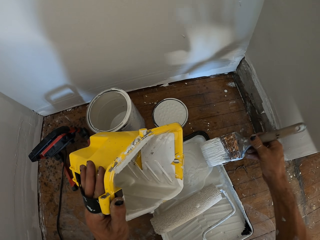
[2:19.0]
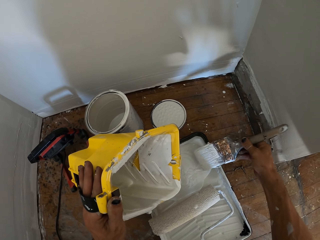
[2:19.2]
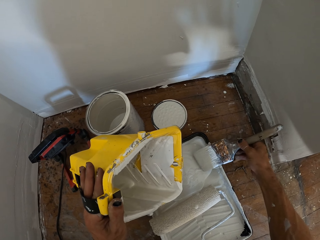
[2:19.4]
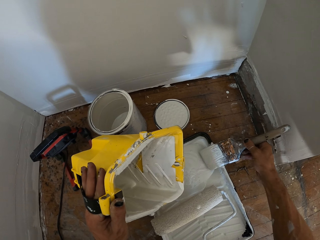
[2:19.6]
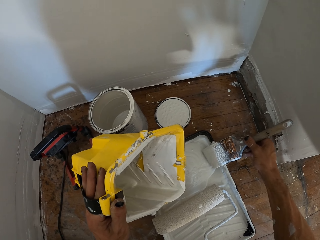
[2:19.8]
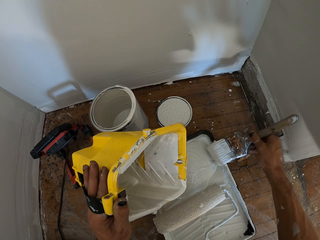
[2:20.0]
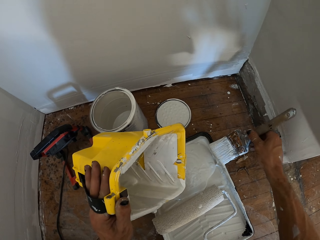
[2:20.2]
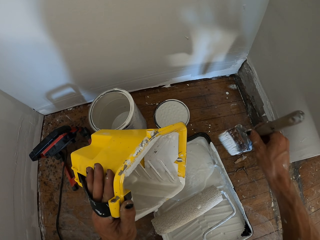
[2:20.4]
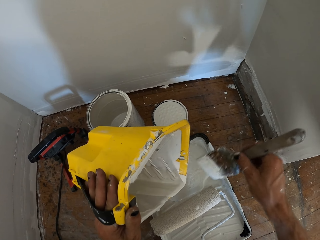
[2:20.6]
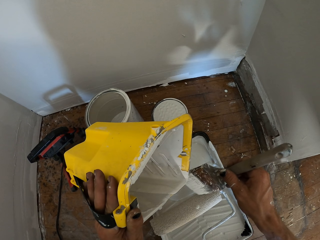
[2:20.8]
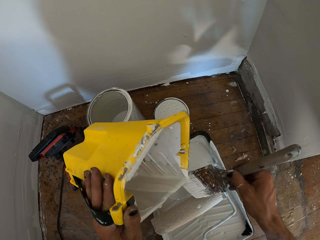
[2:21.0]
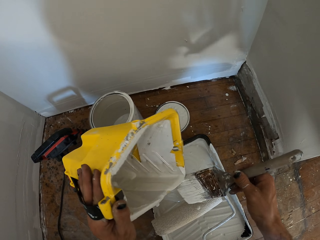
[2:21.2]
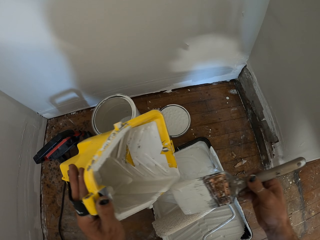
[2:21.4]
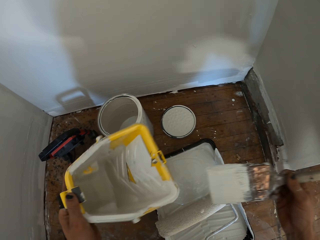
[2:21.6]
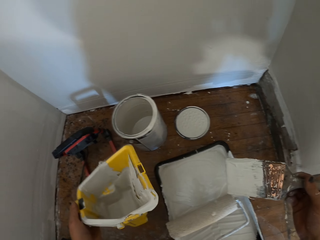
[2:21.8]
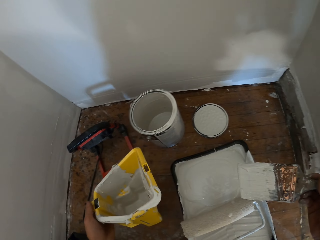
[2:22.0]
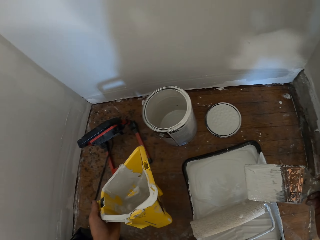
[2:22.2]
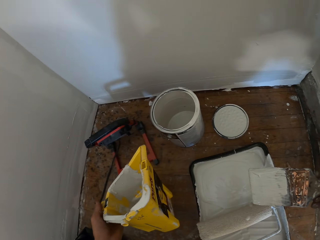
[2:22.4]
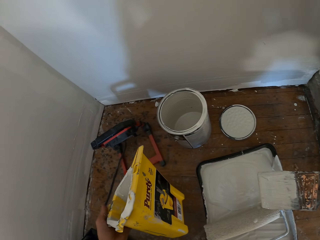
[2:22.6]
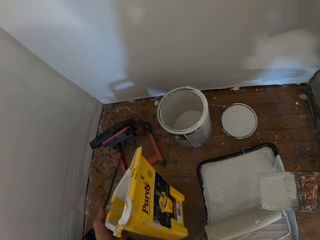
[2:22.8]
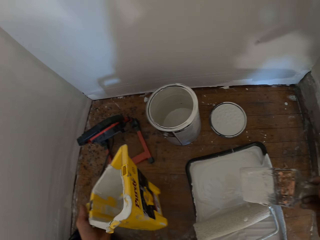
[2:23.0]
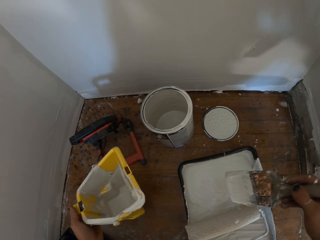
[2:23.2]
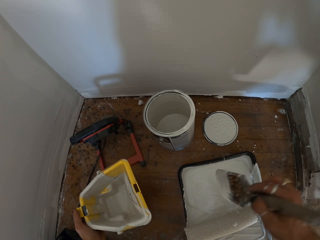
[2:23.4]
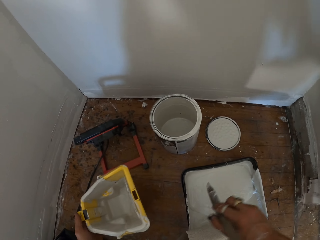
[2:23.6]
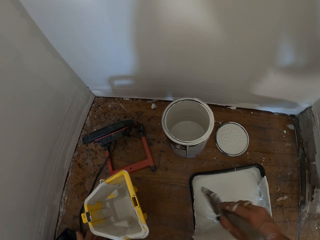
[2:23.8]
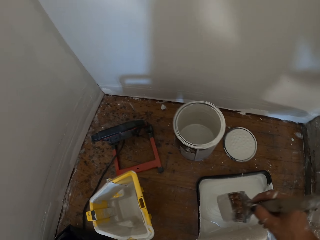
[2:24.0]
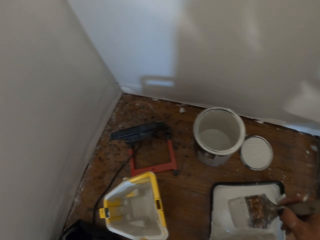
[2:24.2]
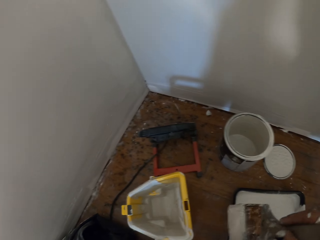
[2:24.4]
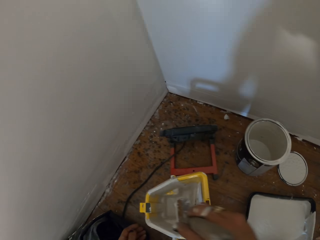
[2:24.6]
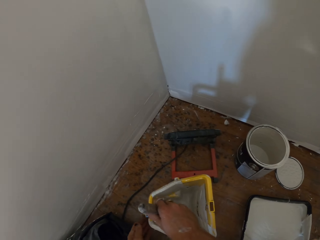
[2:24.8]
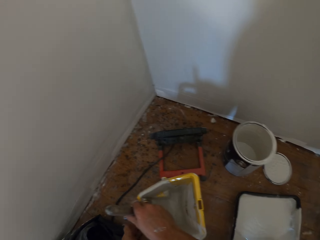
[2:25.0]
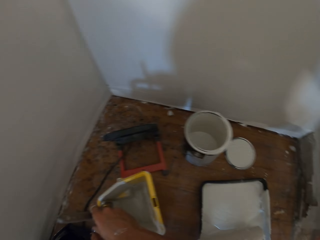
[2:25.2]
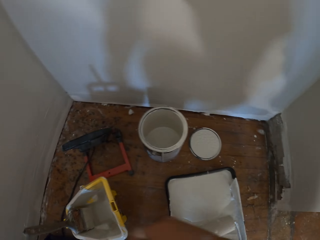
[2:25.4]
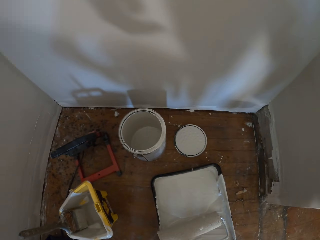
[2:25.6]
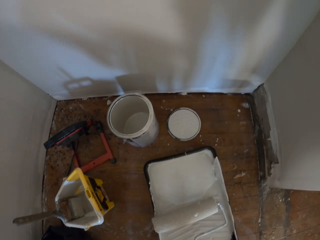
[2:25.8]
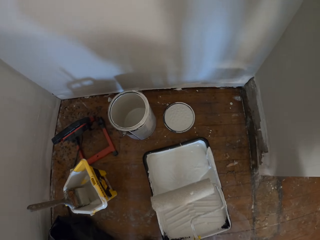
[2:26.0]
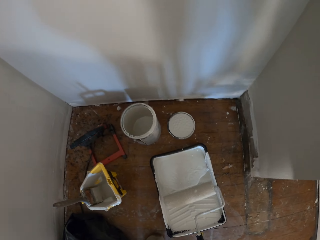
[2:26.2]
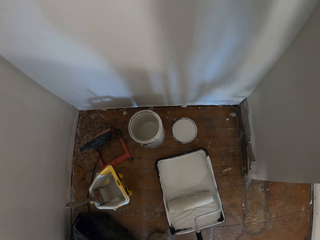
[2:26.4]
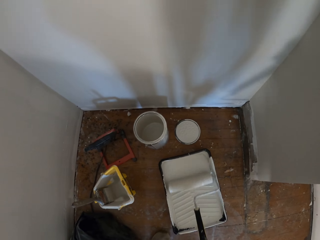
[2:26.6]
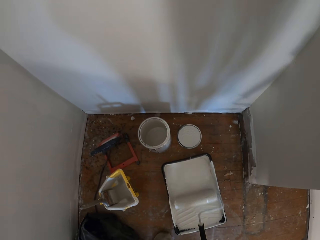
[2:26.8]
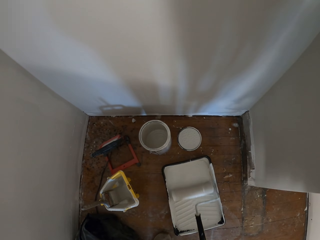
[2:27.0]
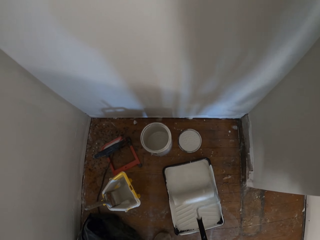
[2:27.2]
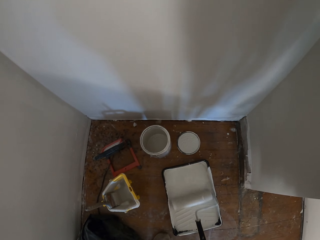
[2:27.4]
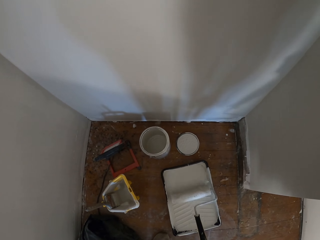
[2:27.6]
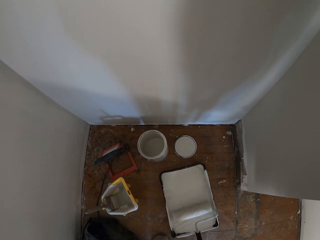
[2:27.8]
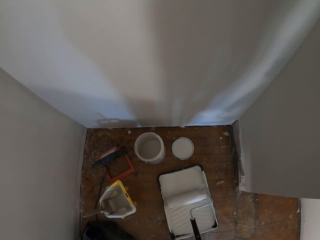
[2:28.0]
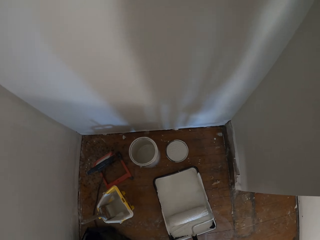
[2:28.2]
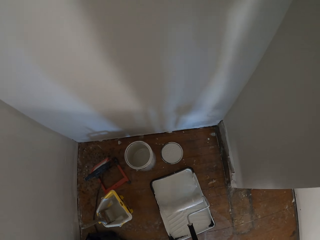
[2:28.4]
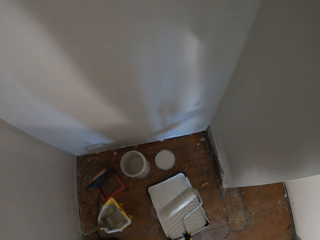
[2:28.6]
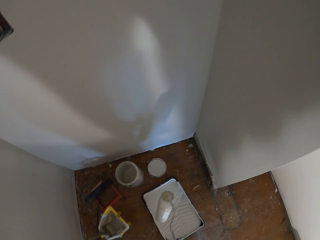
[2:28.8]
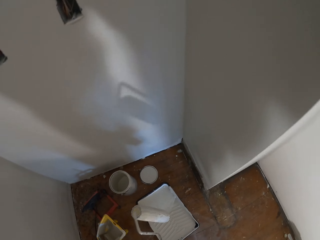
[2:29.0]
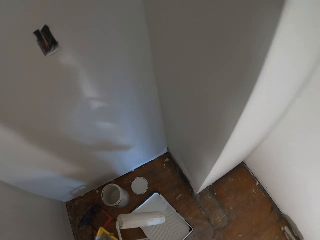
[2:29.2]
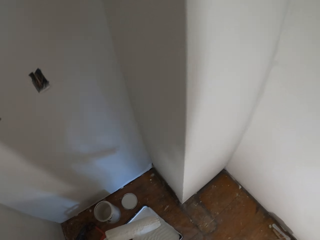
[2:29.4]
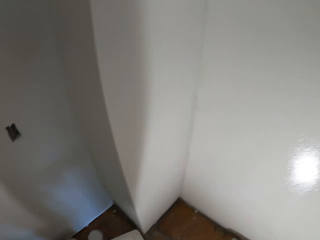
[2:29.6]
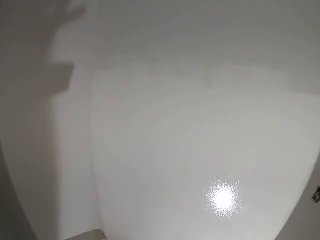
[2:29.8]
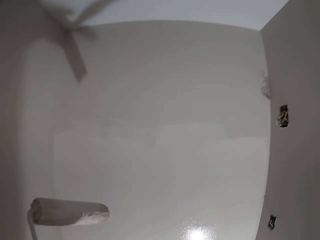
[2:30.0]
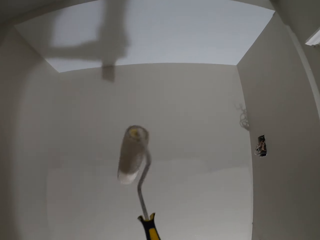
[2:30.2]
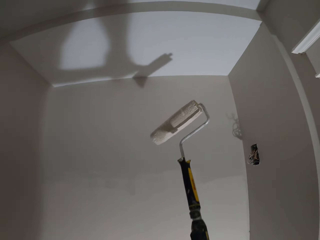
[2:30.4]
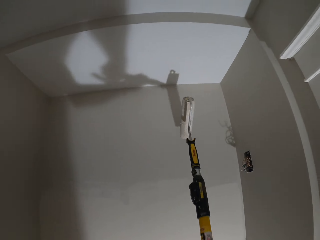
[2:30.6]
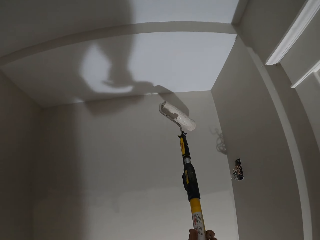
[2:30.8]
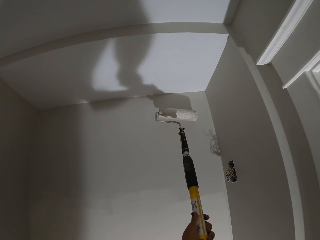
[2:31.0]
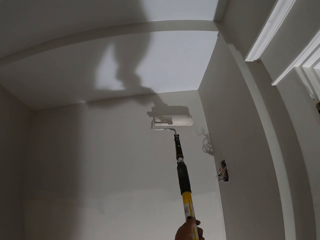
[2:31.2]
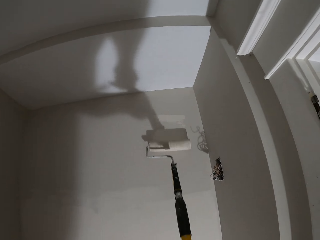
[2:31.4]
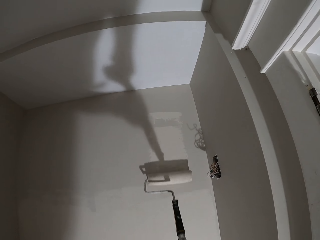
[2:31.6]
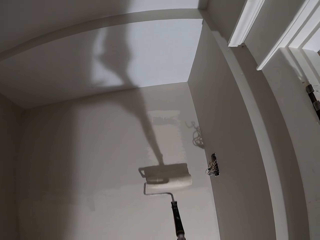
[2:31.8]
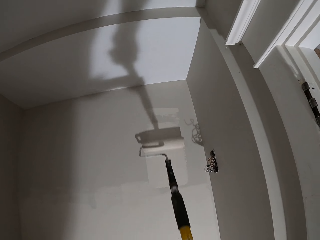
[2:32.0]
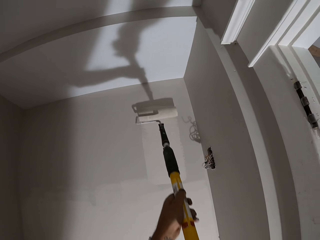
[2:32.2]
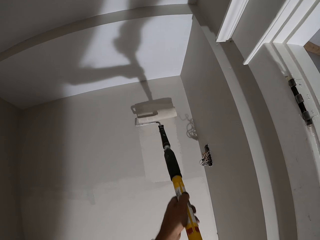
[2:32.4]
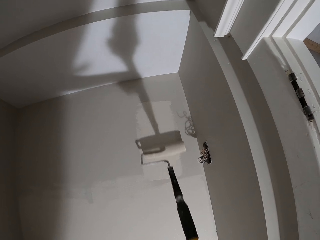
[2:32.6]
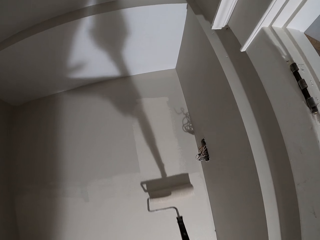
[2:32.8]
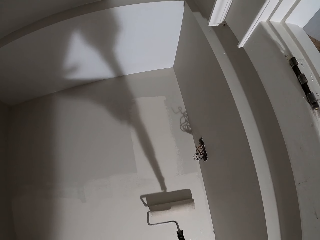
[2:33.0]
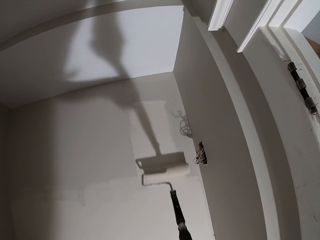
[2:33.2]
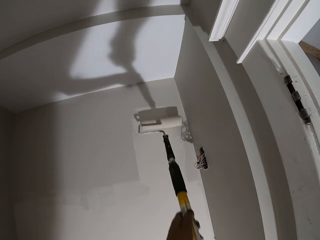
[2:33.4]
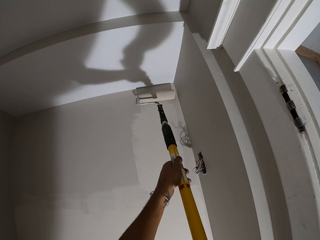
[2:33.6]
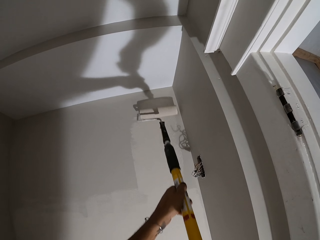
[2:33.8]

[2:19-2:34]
The camera wearer wipes paint on the bucket with the brush. They put the bucket on the floor, and put the brush in the bucket. They pick up the roller. They roll the roller in a tray of paint. They lift up the roller from the tray of paint. They paint the wall with the roller.

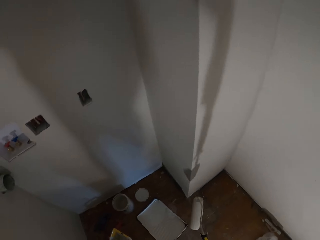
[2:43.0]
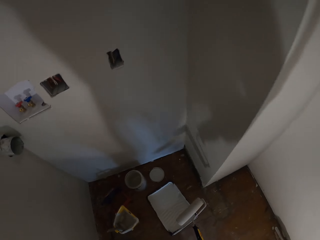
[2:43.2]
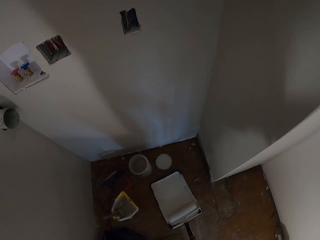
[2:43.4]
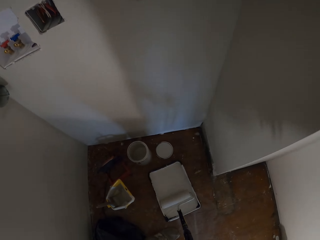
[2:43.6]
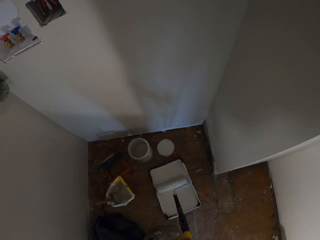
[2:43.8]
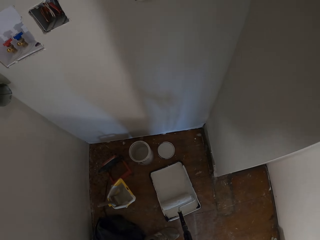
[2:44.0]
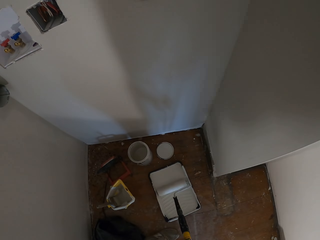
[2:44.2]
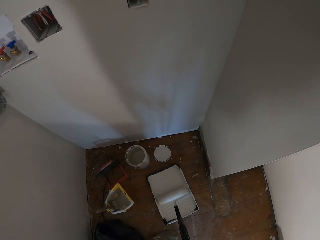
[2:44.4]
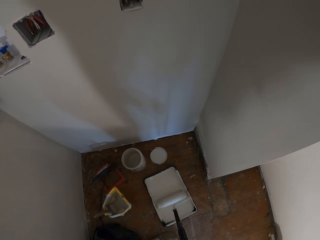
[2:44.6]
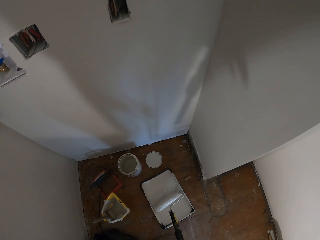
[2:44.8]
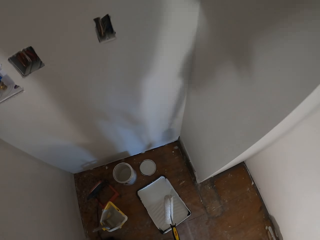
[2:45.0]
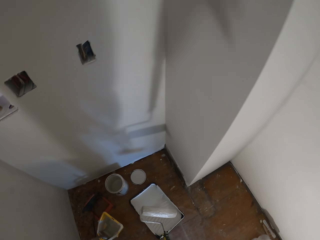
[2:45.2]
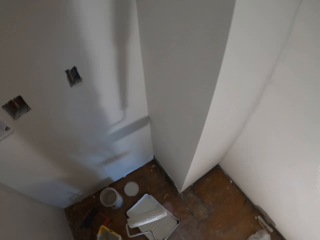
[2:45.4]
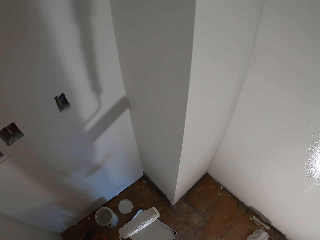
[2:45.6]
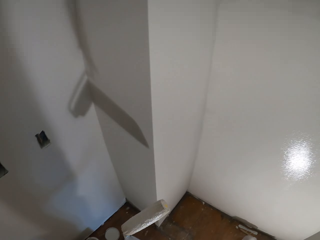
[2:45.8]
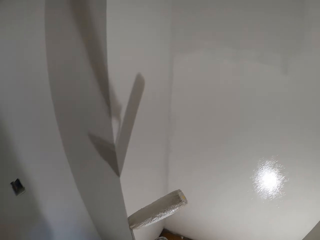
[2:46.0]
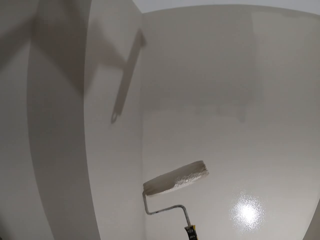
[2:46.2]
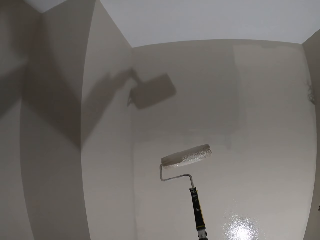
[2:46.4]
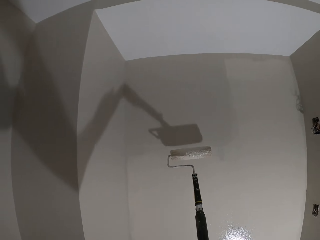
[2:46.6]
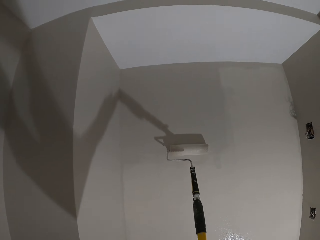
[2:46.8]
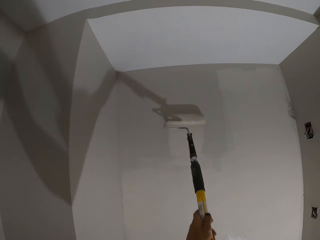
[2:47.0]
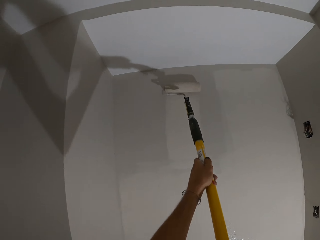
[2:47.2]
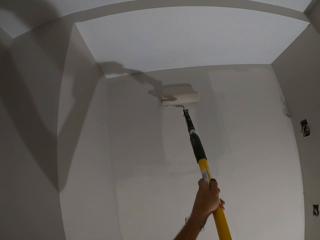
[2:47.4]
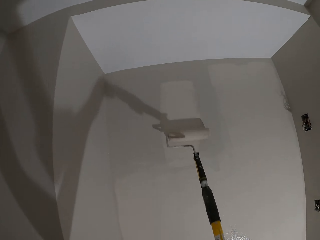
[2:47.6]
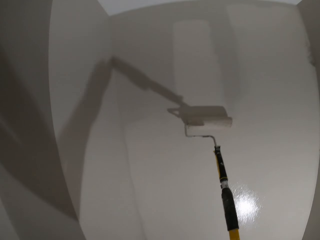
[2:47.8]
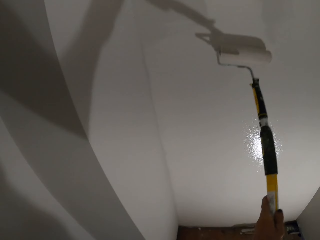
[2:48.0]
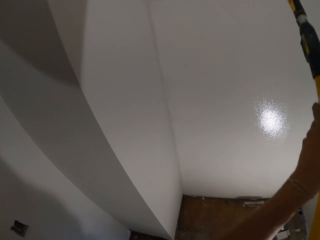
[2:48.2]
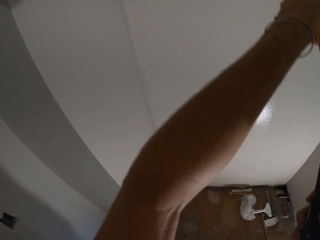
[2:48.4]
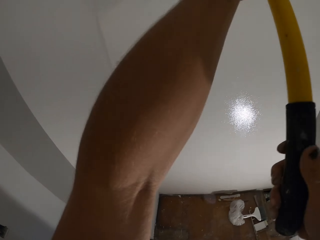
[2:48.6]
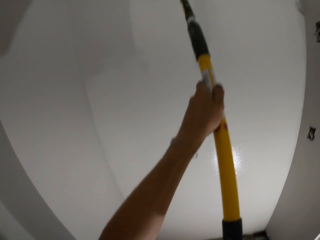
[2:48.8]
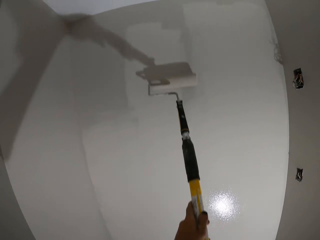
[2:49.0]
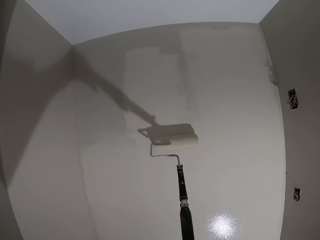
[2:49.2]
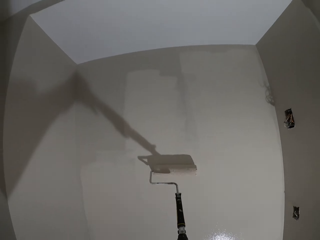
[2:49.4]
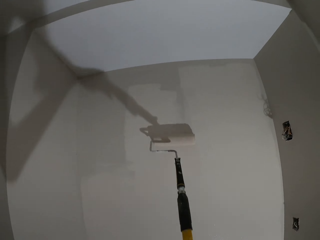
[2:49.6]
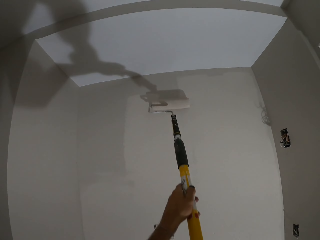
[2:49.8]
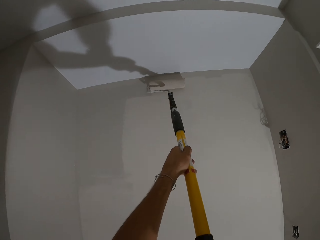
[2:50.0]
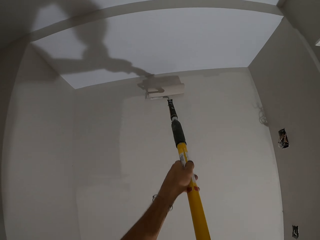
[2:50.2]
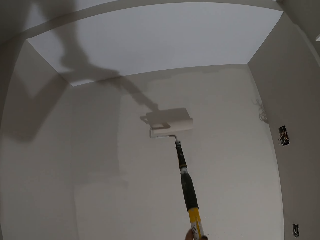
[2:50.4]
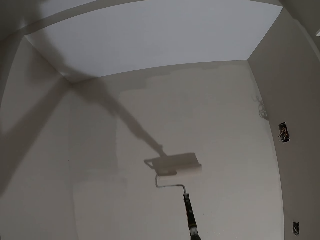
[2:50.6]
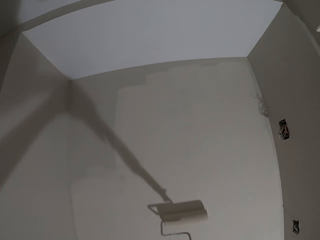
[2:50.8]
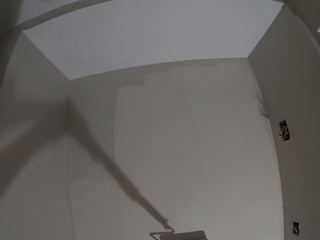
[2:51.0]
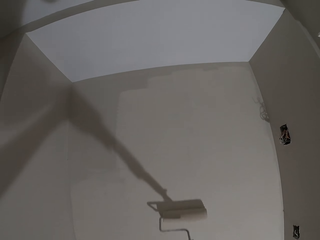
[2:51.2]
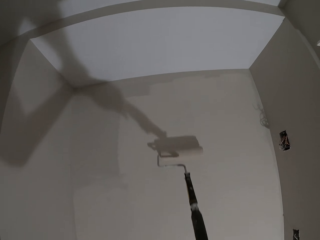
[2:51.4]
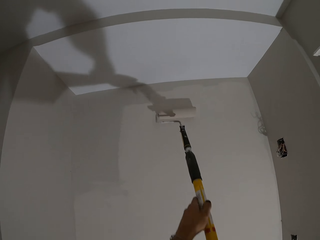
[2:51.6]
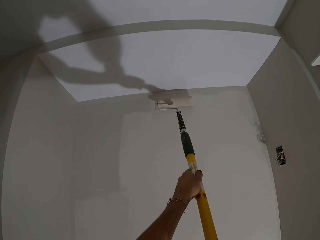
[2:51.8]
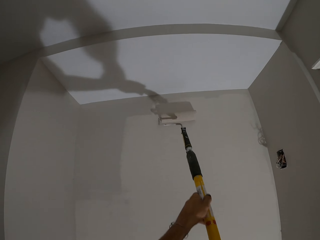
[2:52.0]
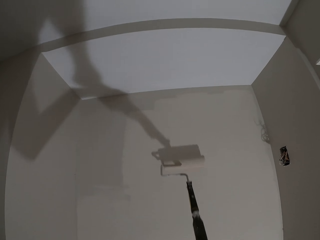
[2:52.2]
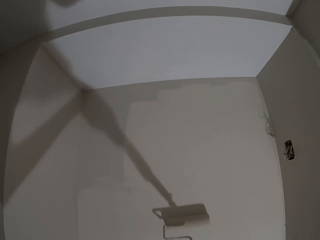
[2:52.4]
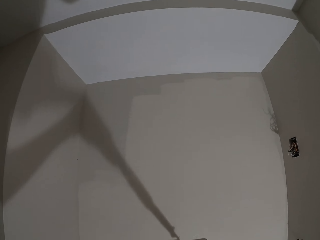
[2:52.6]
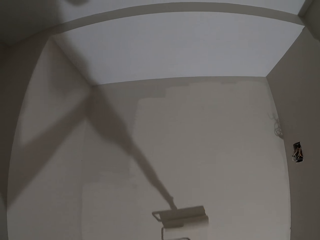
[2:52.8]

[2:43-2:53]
The camera wearer rolls a roller brush in a tray of paint. They lift up the roller brush from the tray of paint. They paint the wall with the roller.
